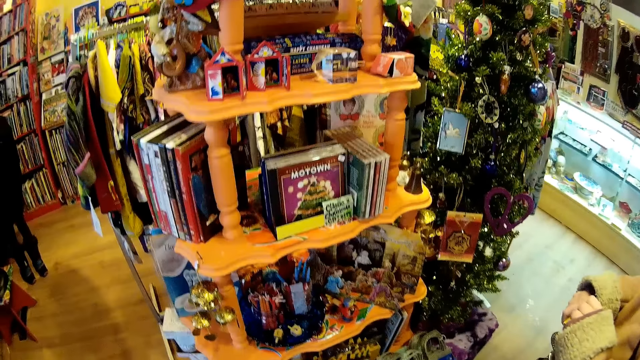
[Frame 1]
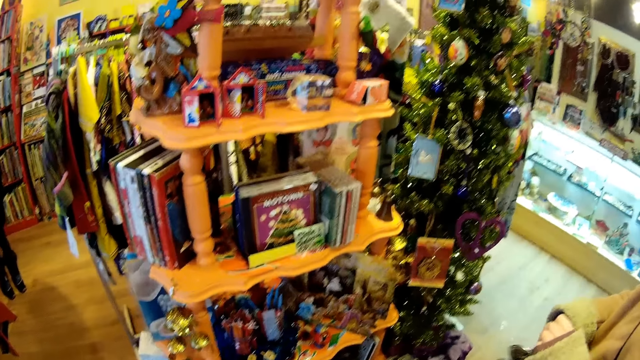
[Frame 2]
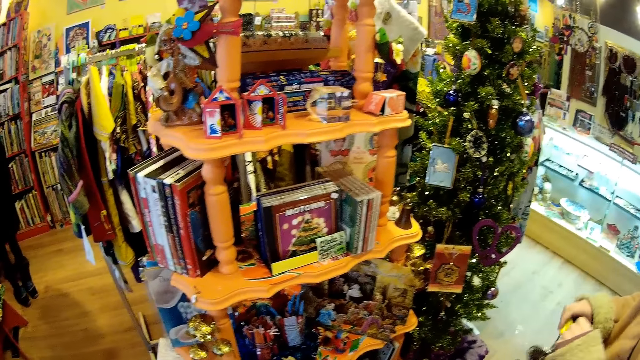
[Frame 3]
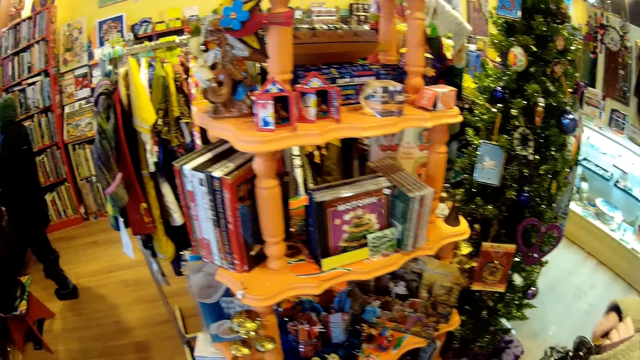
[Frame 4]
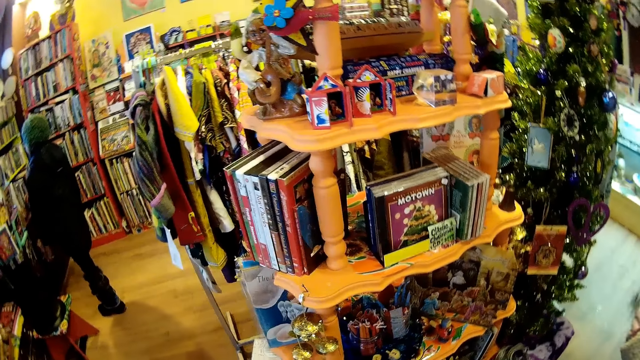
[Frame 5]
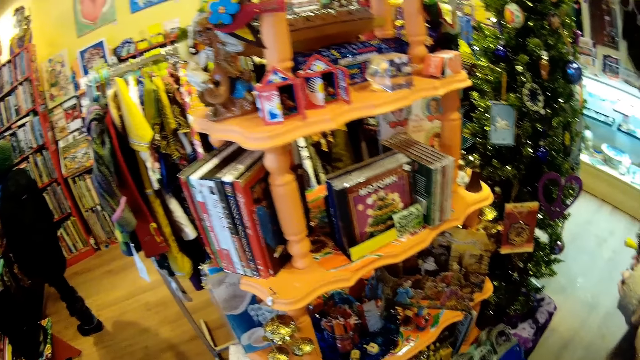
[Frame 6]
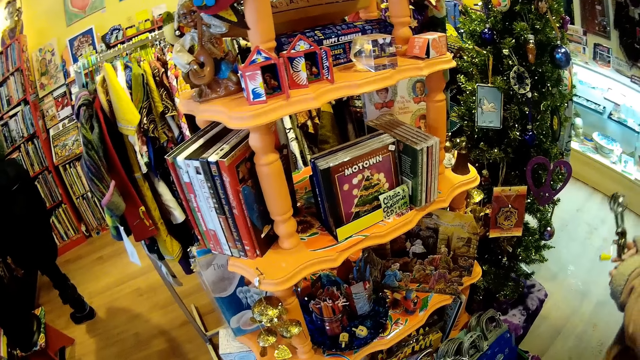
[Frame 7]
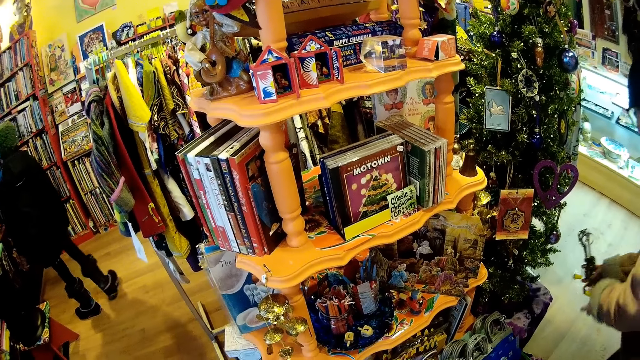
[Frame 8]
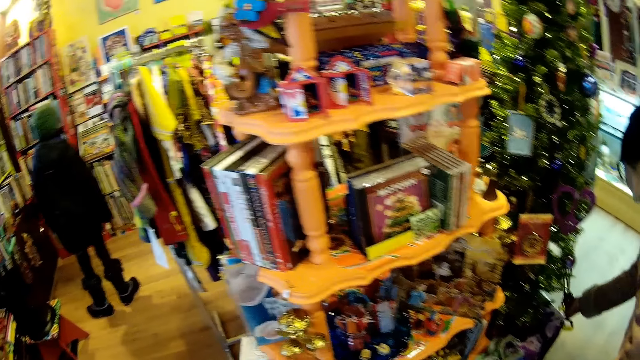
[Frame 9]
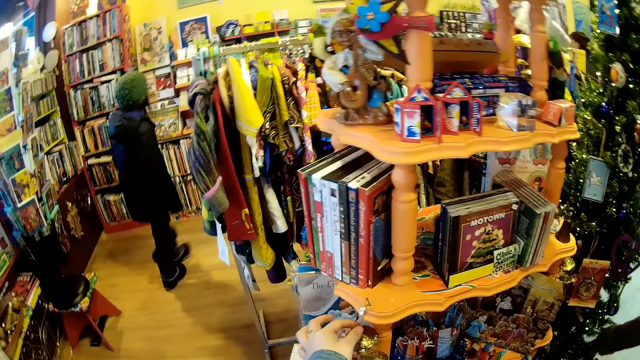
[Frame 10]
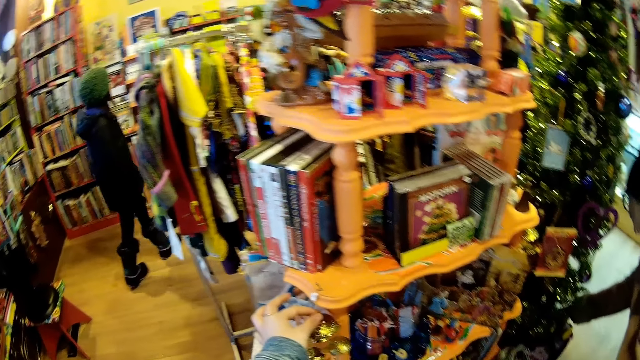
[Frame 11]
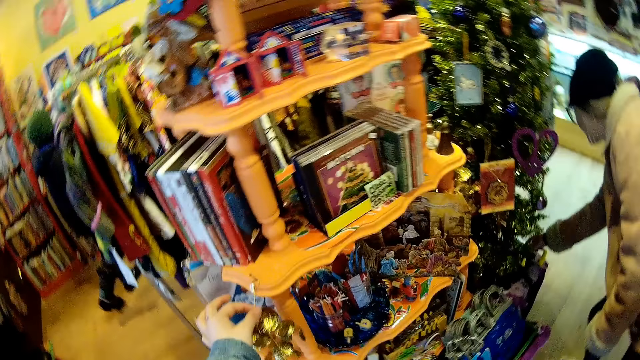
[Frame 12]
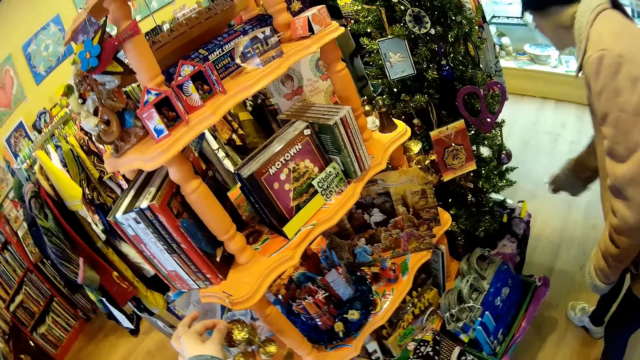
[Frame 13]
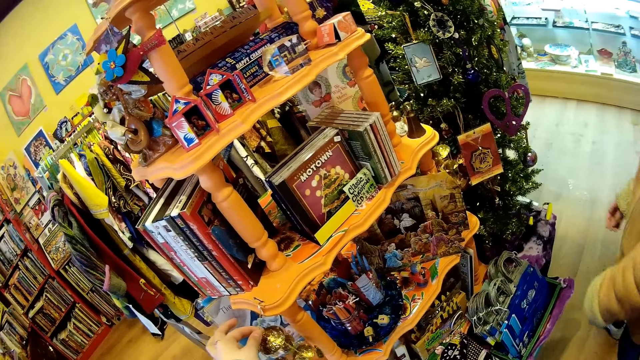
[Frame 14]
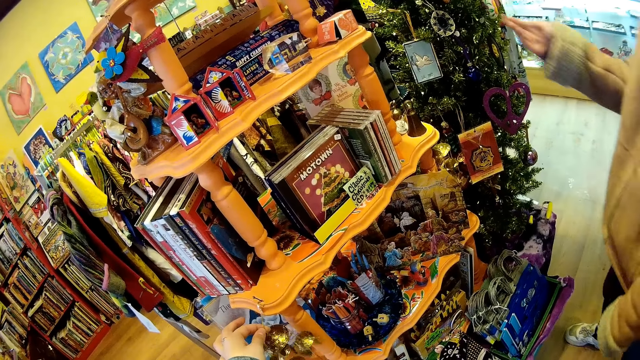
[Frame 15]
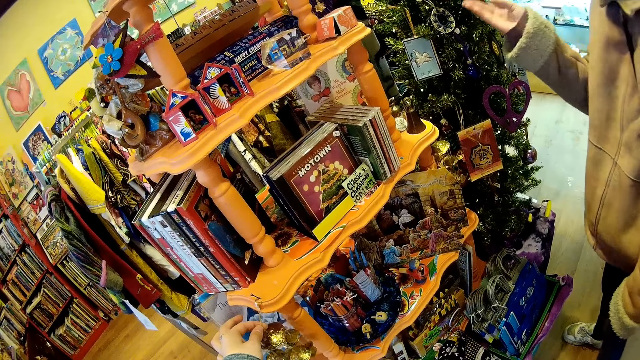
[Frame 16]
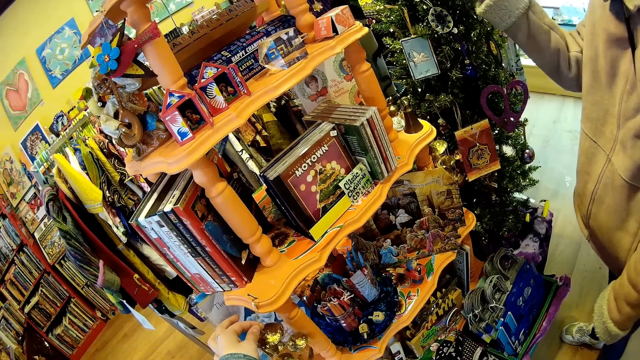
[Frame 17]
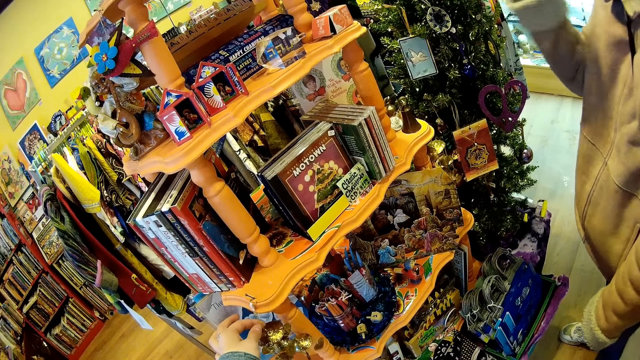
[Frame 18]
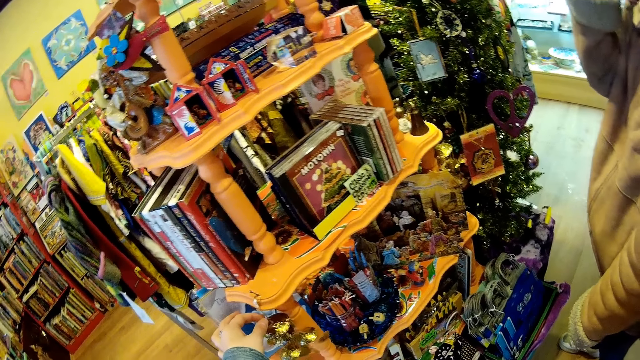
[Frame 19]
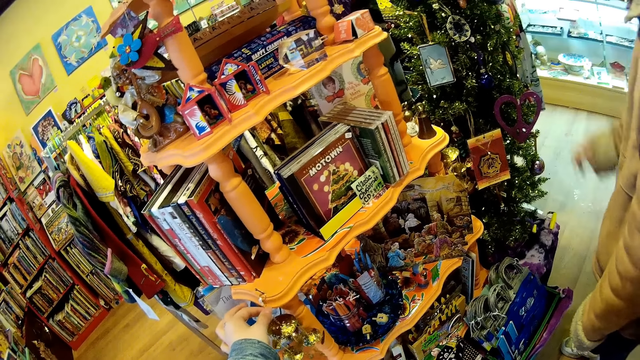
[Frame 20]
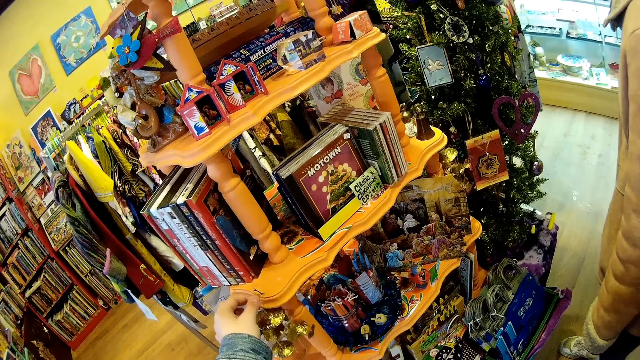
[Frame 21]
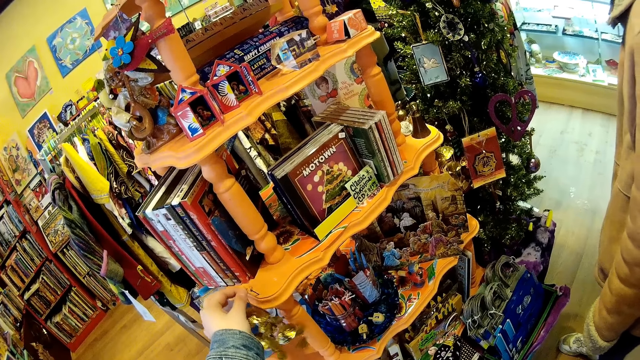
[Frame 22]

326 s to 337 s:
A man appears. The man steps forward. A lady puts the toy on the shelf. The lady returns the whisker with her right hand. The camera wearer picks the toy. She touches a flower on the shelf with her left hand. The lady moves the leg. The lady touches the toy. The camera wearer looks at the toy.

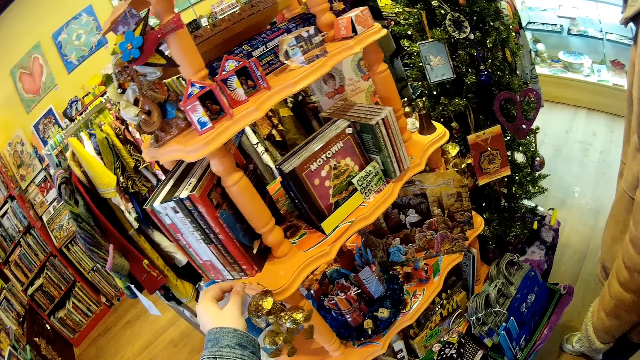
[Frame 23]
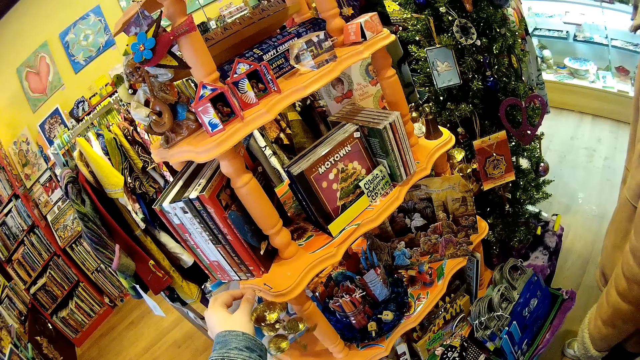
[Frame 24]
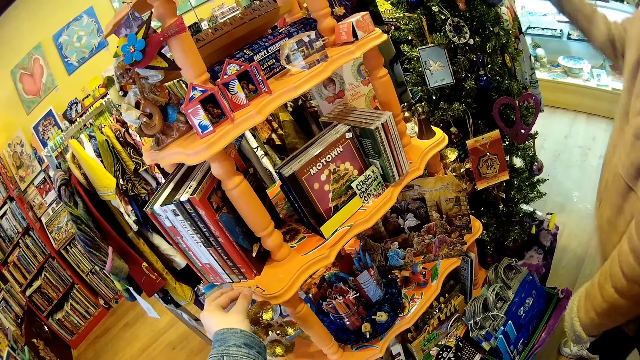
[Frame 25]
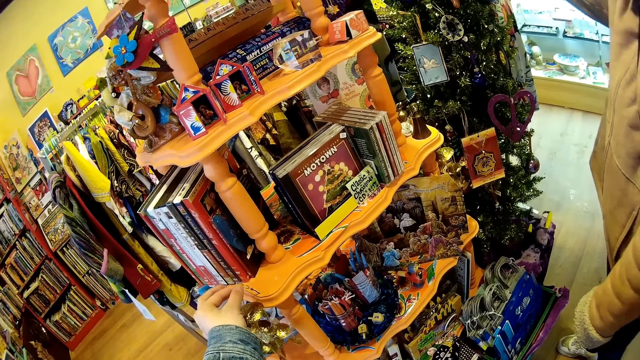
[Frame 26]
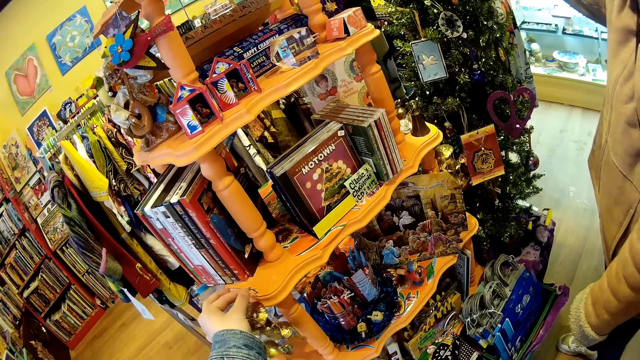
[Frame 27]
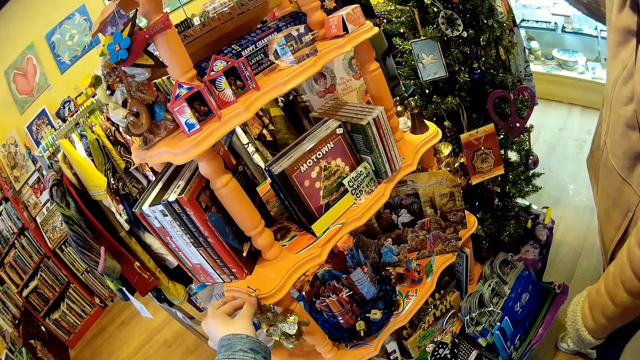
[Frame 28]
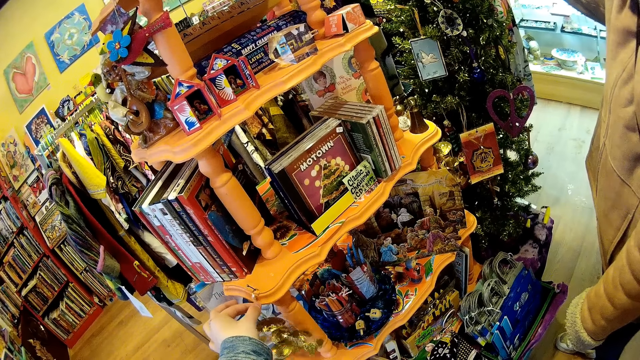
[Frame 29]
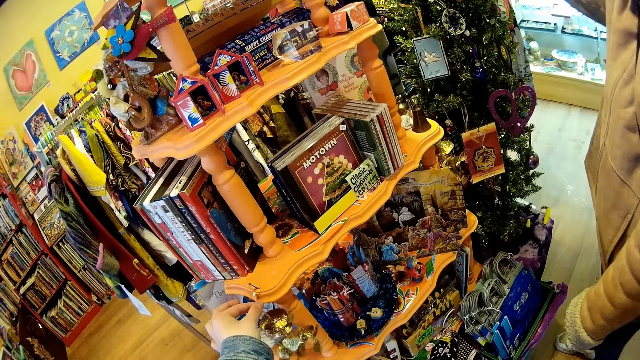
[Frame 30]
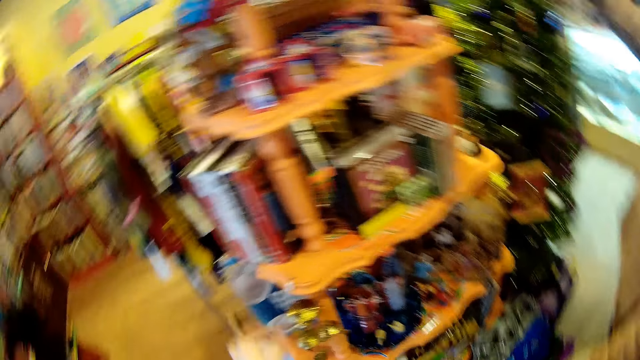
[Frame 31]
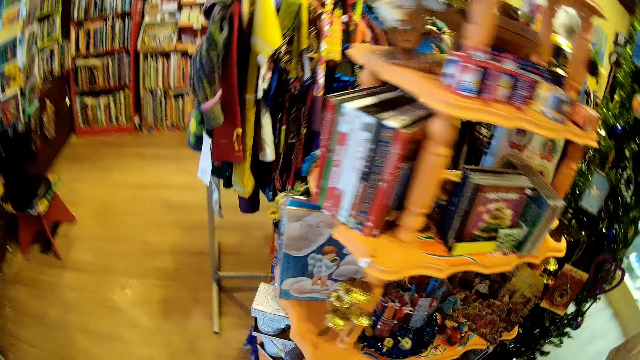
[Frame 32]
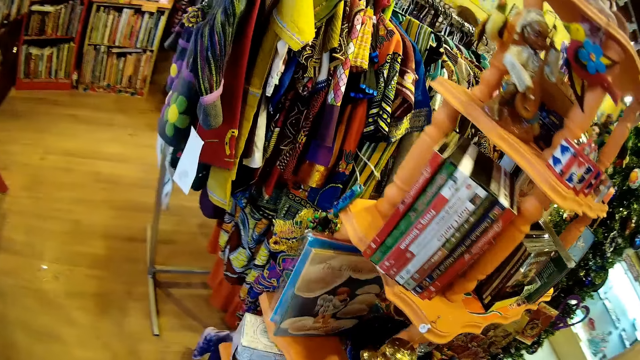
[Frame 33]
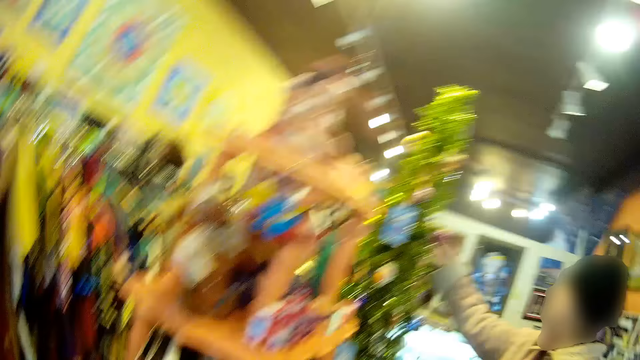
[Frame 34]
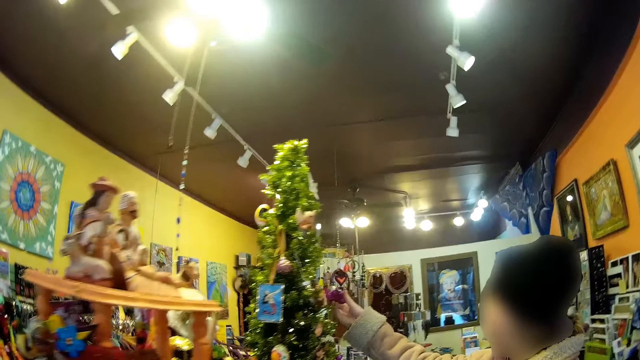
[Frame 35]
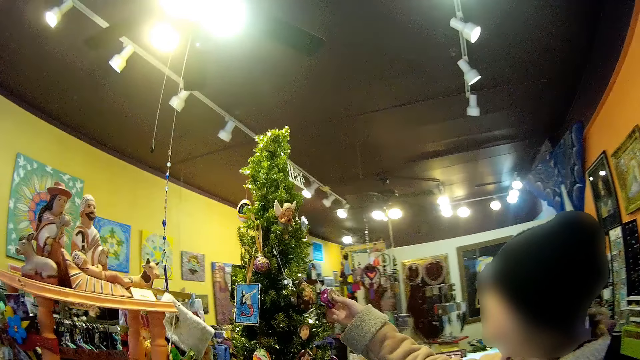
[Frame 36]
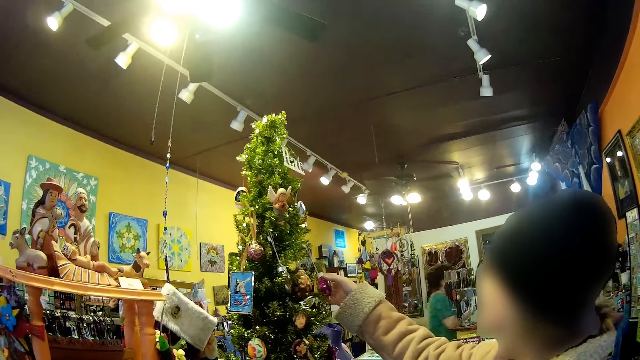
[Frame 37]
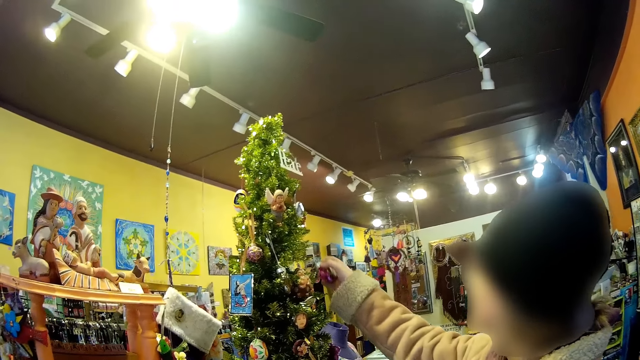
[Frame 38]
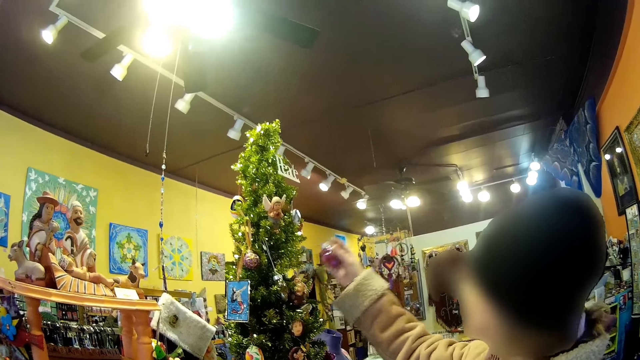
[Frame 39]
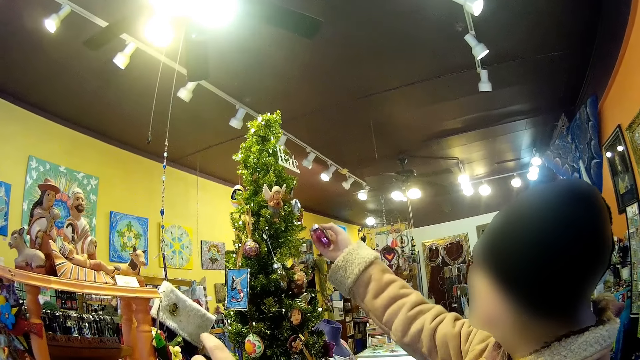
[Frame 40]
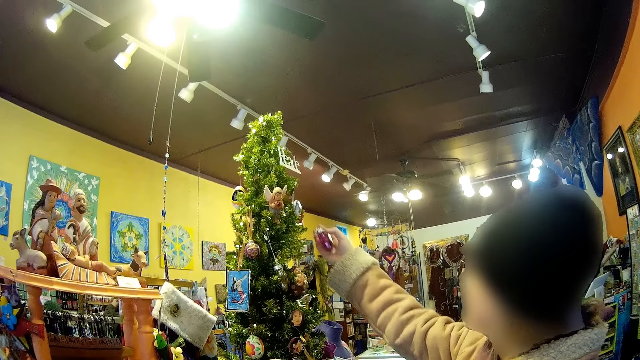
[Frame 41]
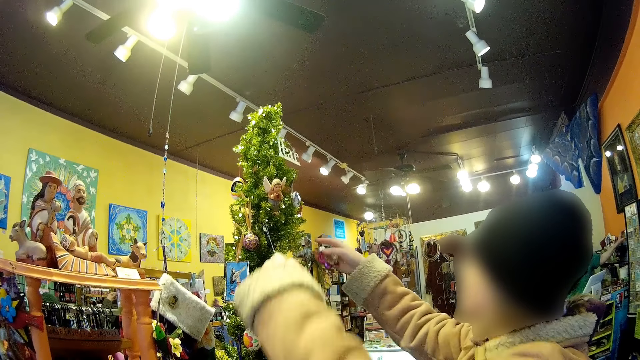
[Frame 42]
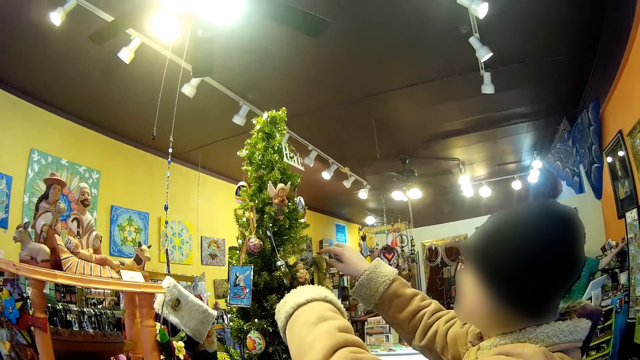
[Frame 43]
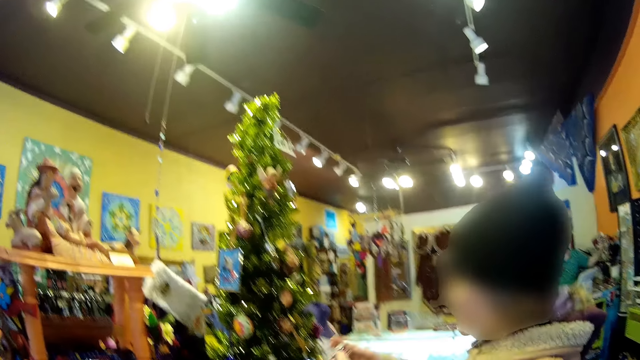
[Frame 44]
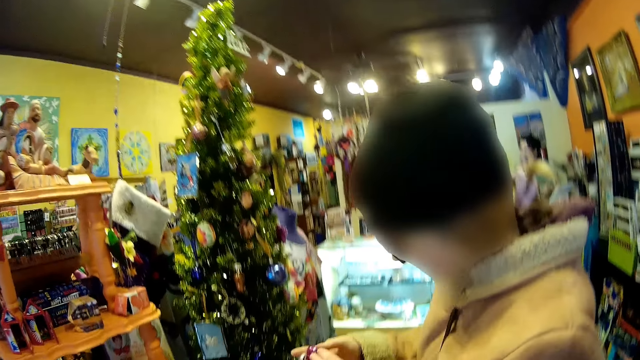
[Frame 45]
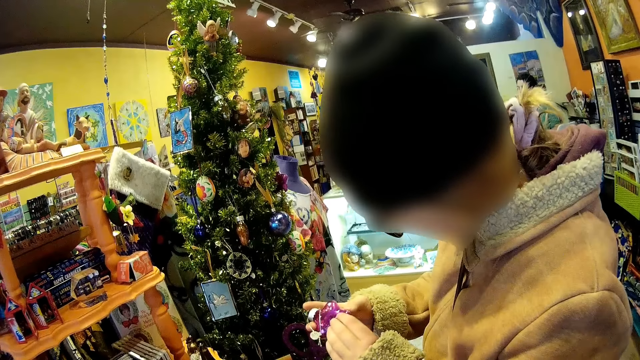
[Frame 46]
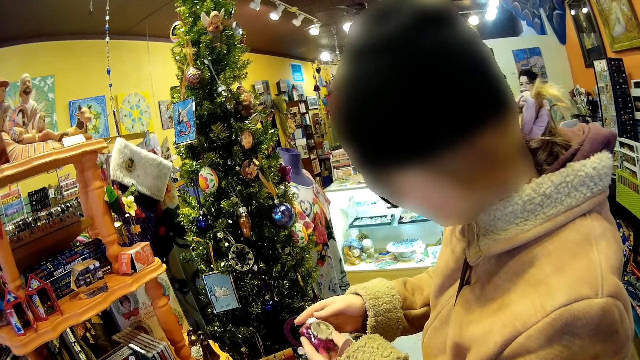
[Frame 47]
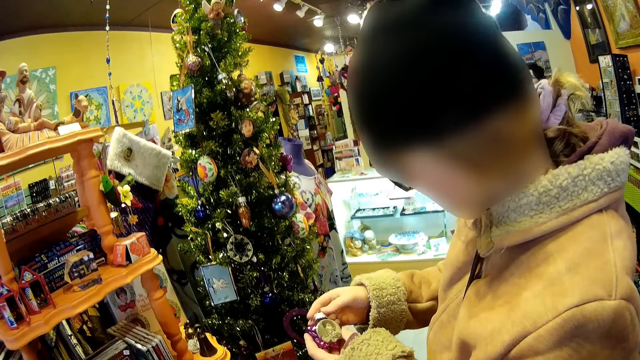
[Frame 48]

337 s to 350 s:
The camera wearer puts the toy on the shelf. A lady looks at the Christmas tree. The camera wearer looks around. A girl checks the Christmas tree with her right hand. The lady touches the glass ball and looks at the glass ball. Another lady walks around. The first lady takes the glass ball. The first lady looks at the glass ball.
